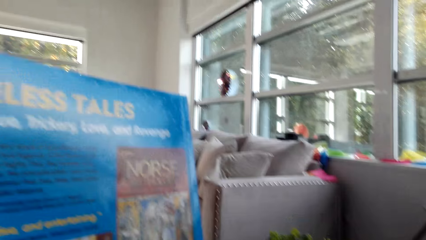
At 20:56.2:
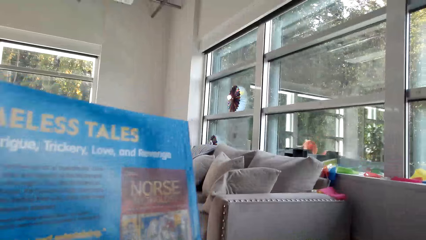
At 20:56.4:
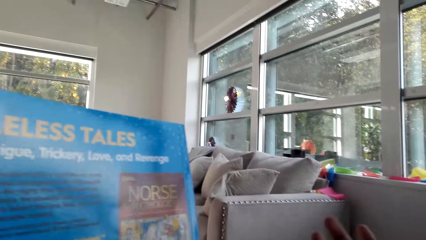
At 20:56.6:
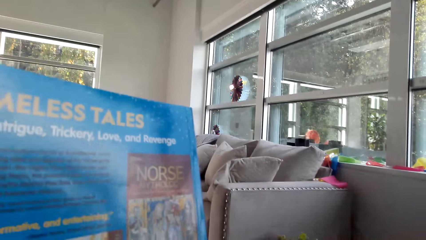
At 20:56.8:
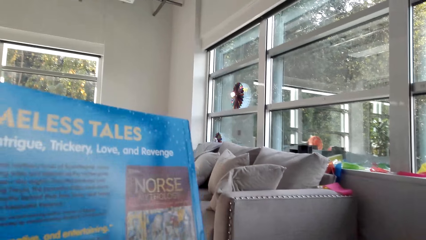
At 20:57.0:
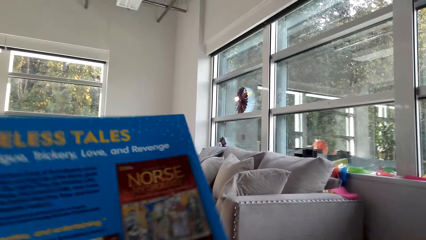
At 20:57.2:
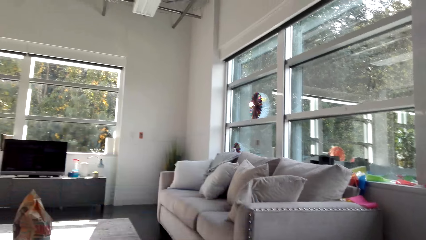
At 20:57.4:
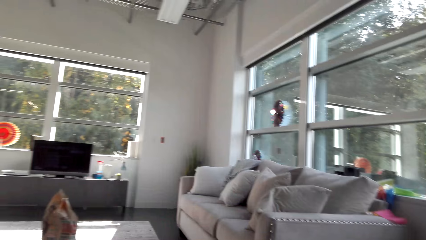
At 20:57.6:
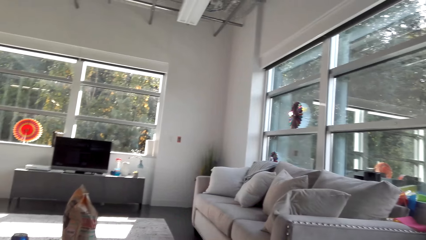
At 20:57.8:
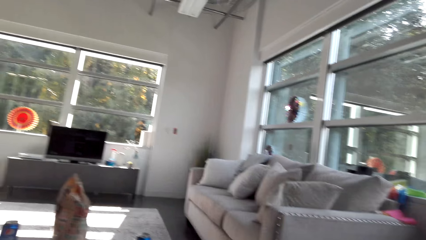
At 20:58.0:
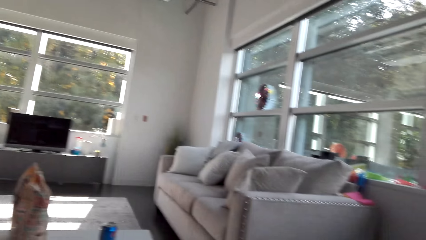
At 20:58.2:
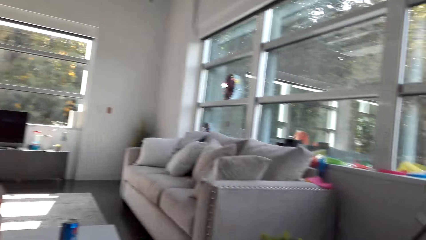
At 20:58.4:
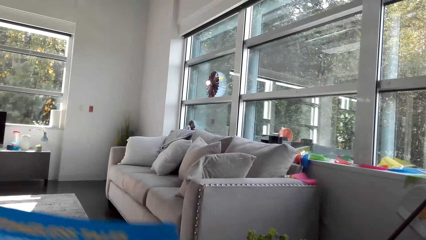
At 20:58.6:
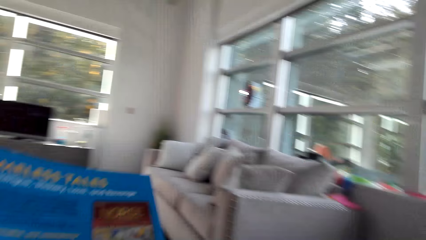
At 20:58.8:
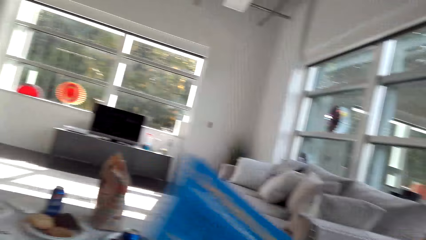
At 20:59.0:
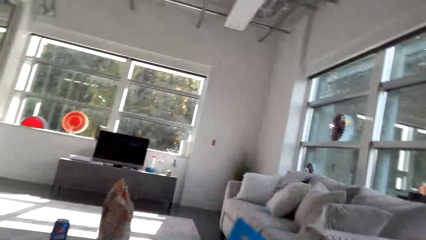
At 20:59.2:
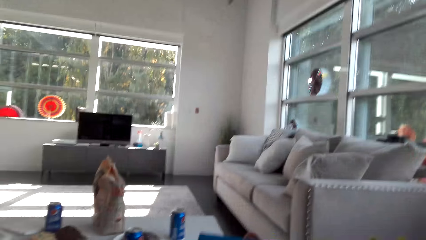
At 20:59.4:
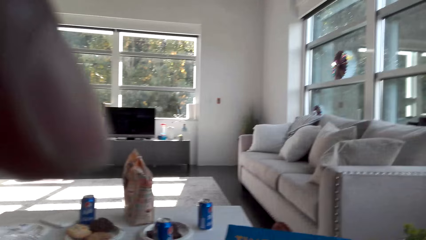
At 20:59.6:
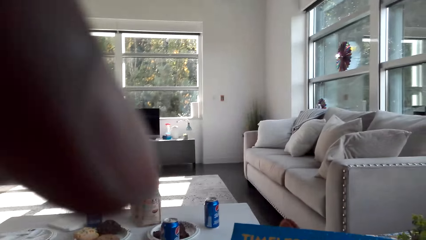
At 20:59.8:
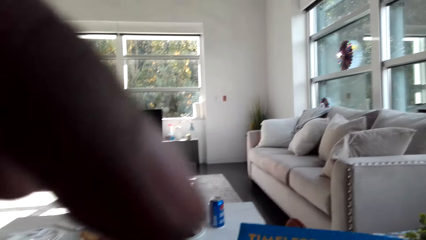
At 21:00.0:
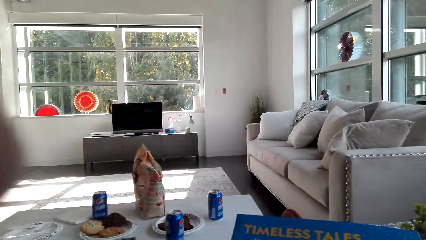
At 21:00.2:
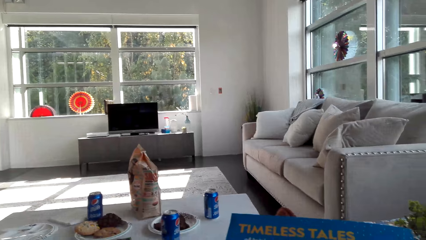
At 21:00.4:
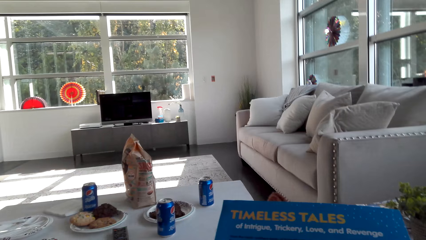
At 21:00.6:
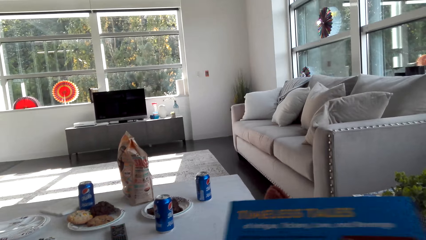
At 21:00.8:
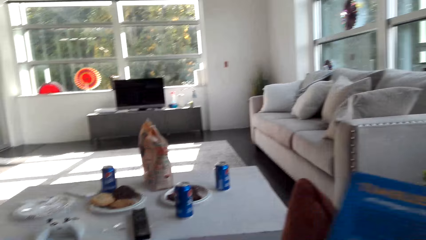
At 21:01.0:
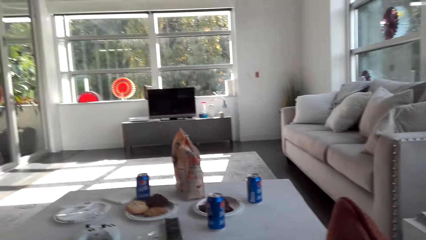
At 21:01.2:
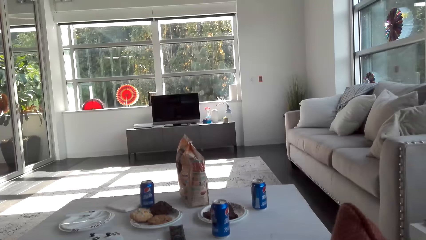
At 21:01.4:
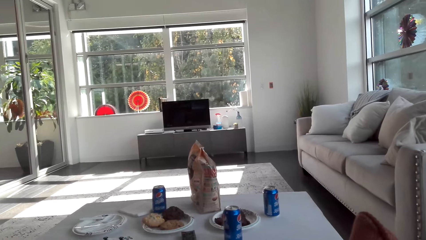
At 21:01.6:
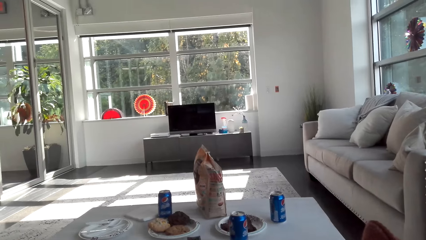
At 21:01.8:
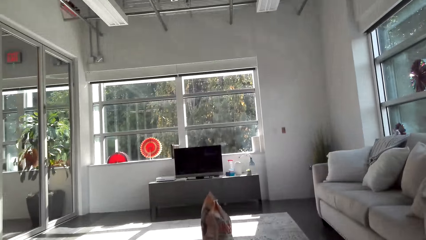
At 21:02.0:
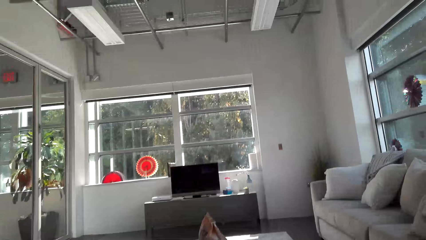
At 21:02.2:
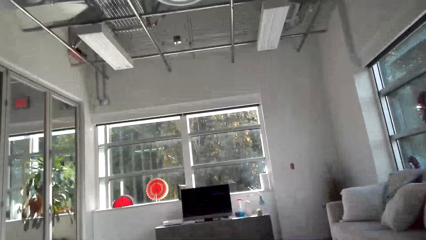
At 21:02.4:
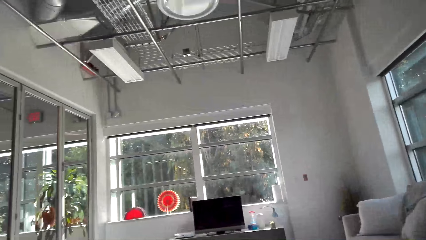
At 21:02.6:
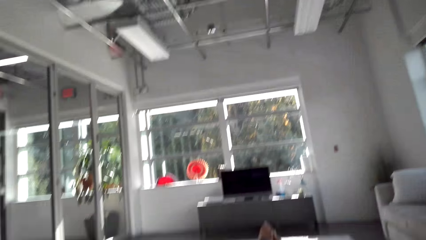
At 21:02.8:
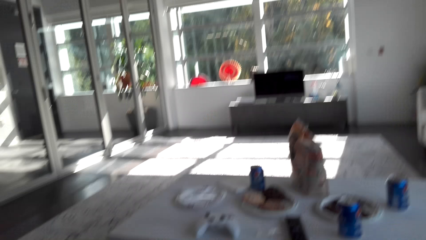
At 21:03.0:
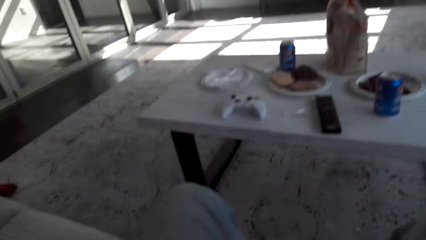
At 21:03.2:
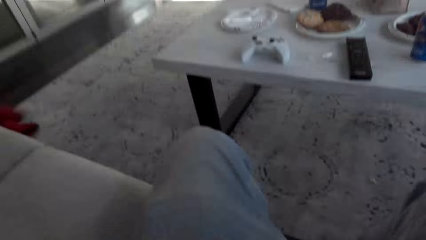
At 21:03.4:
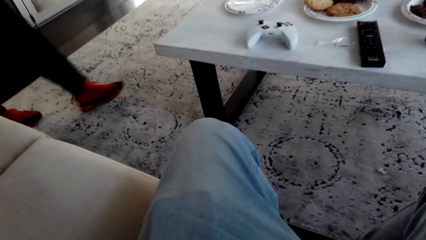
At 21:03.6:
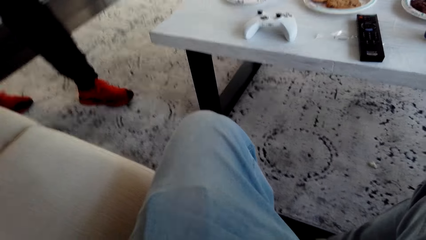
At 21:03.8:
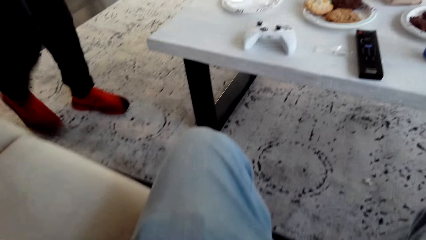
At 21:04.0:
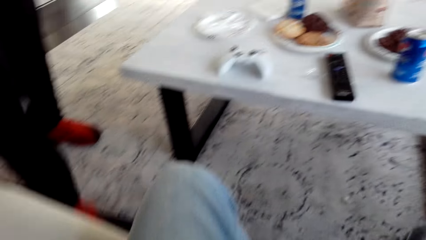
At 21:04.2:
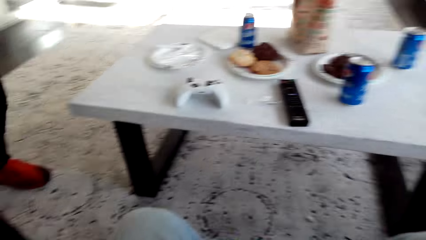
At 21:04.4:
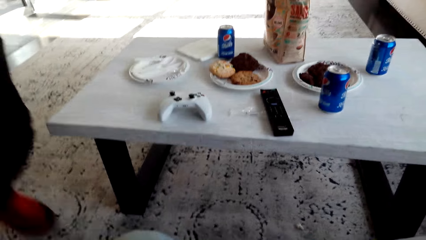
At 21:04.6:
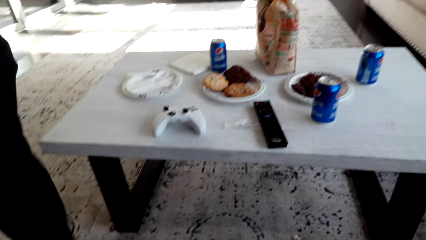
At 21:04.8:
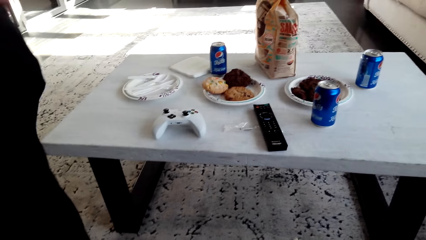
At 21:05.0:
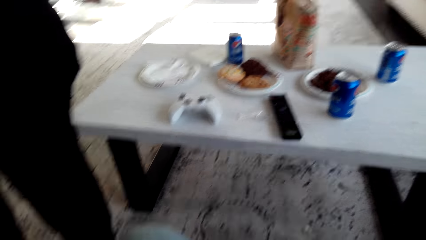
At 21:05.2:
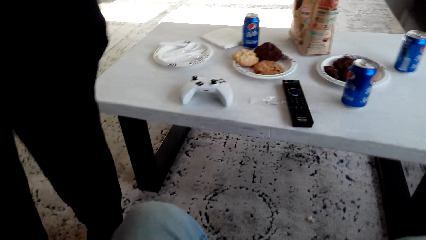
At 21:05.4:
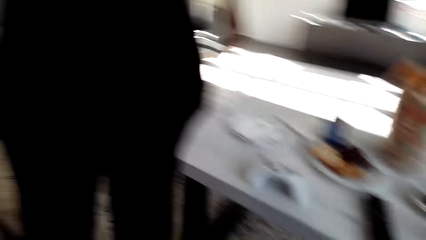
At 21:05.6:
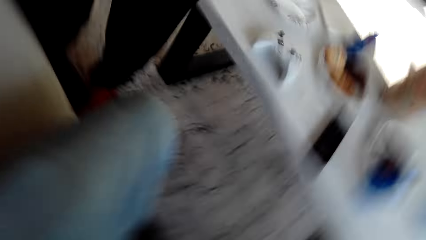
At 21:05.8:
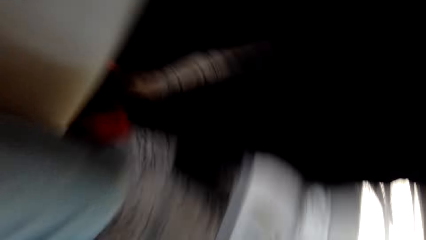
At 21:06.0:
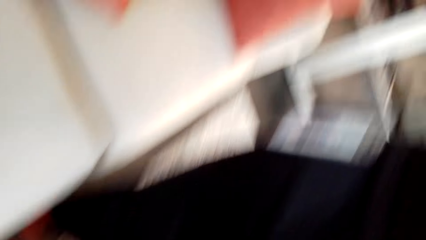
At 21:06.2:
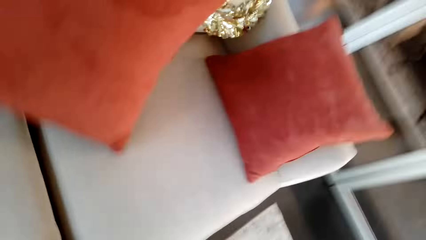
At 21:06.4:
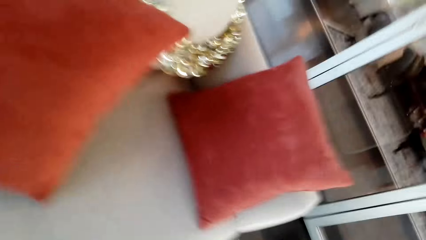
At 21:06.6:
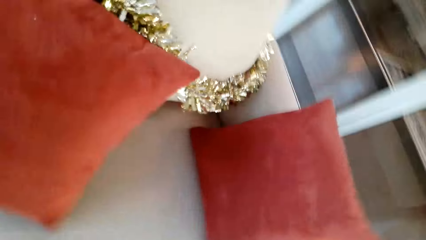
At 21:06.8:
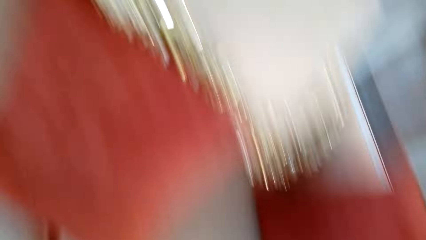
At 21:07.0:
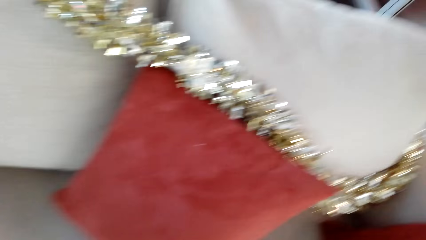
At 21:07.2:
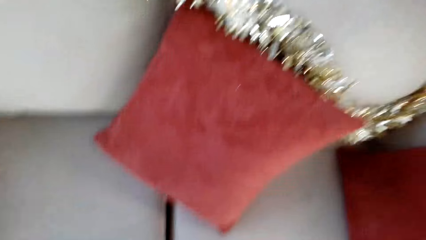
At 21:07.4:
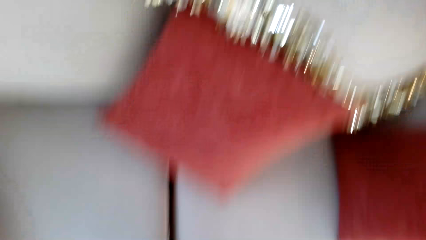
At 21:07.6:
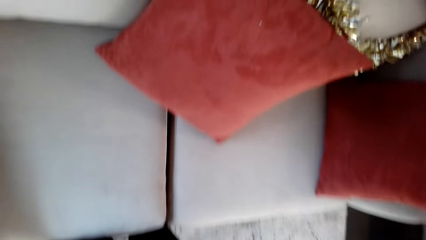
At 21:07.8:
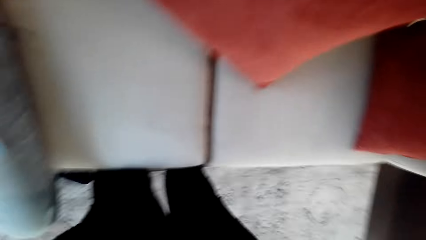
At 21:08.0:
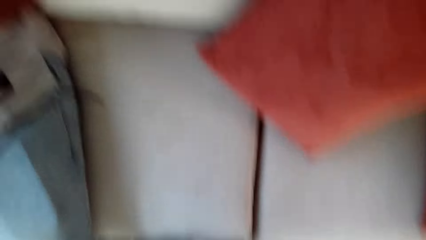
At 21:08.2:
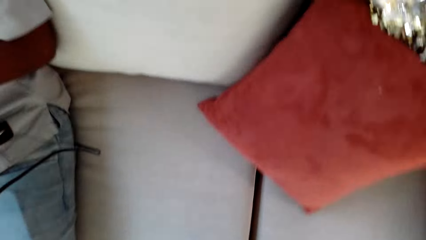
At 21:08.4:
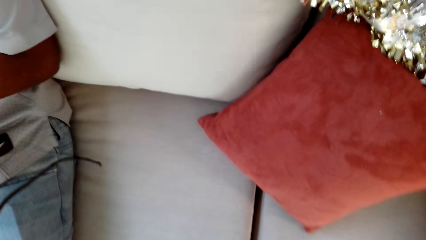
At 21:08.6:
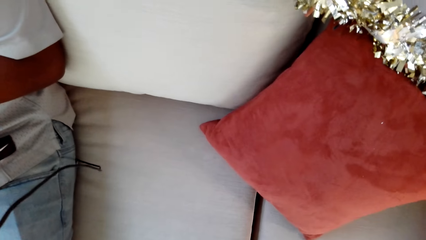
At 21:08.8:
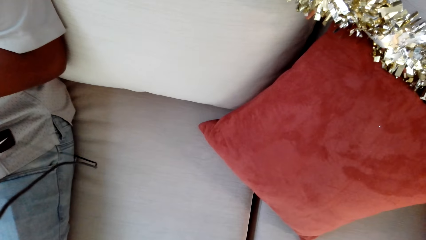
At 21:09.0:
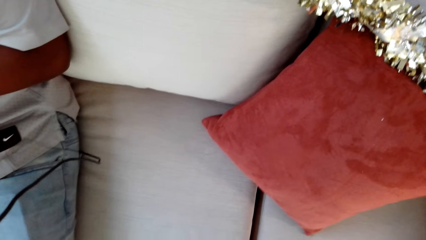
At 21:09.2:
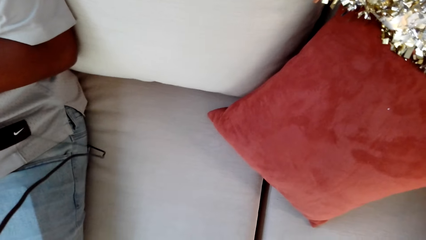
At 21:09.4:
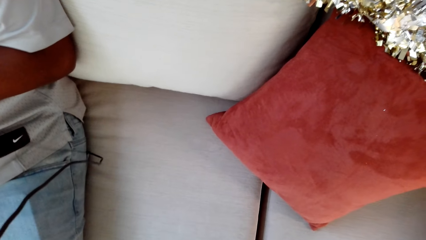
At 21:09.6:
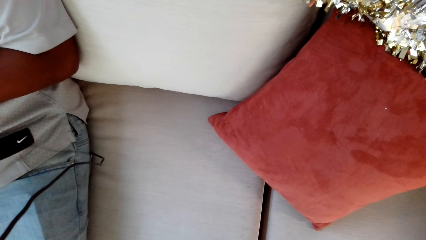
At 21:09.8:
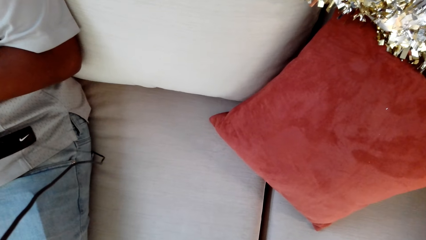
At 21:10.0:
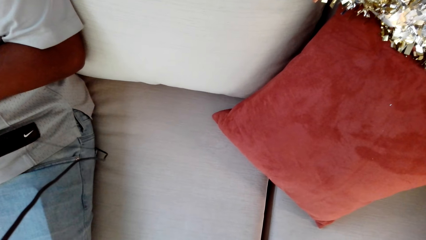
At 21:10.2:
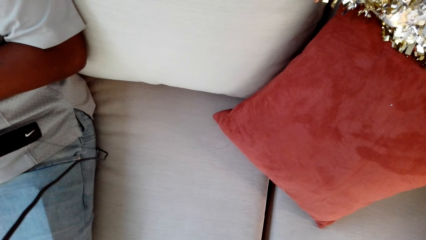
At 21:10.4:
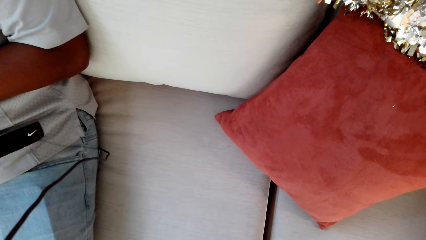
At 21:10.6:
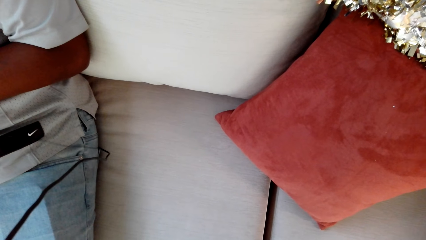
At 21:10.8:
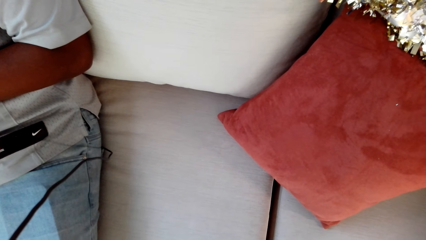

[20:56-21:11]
The camera wearer lifts the right hand. They read the magazine. They move the magazine. They look around the house. They move the magazine. They look around the house. They touch something. They lift the left hand. They read the magazine. They move the magazine. They look around the house. A person comes by the camera wearer. The person touches something. The person converses with the camera wearer. The camera wearer looks at the seat. The person looks at the camera wearer.
